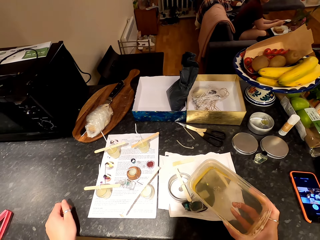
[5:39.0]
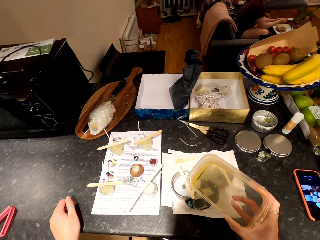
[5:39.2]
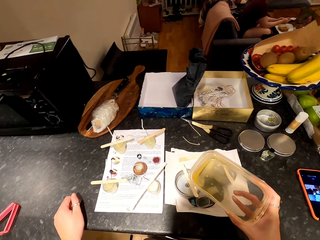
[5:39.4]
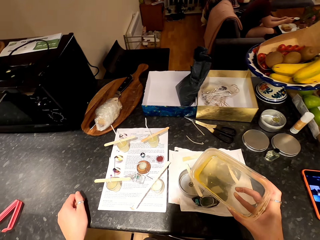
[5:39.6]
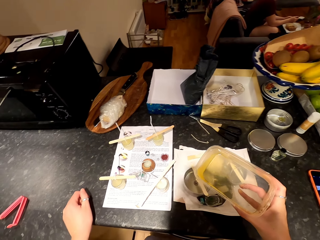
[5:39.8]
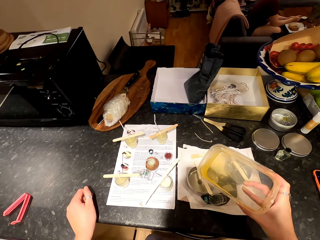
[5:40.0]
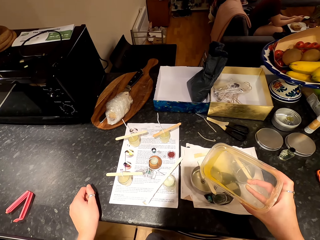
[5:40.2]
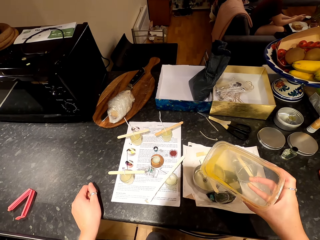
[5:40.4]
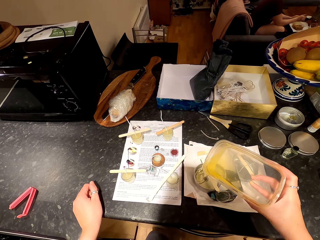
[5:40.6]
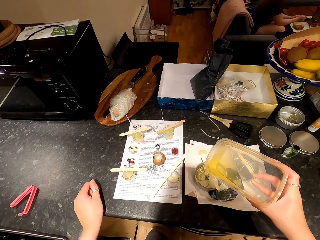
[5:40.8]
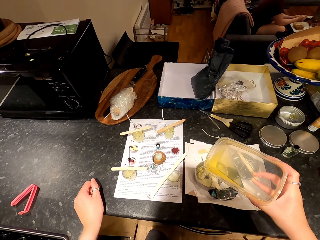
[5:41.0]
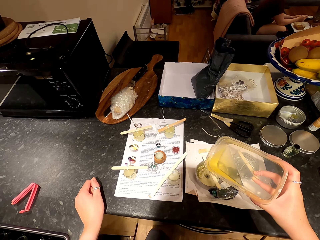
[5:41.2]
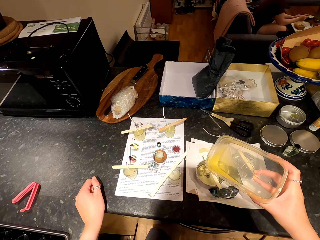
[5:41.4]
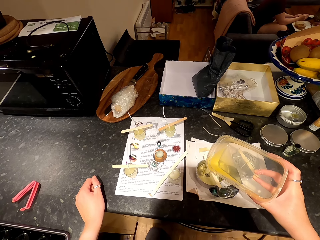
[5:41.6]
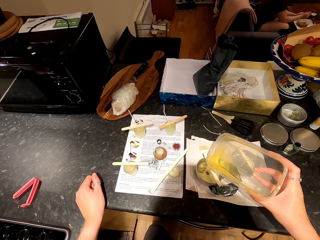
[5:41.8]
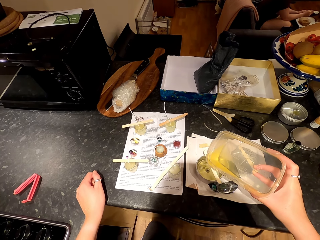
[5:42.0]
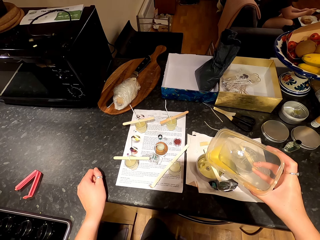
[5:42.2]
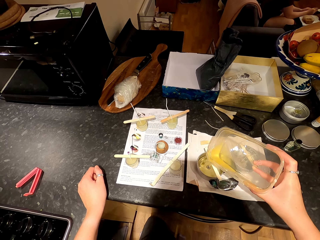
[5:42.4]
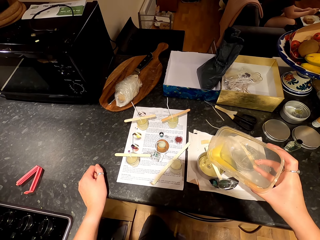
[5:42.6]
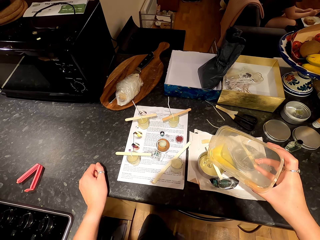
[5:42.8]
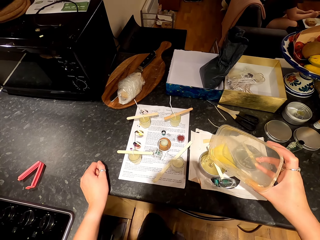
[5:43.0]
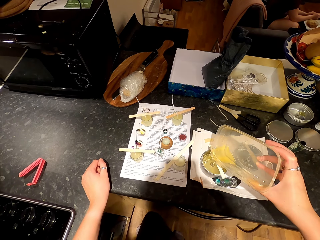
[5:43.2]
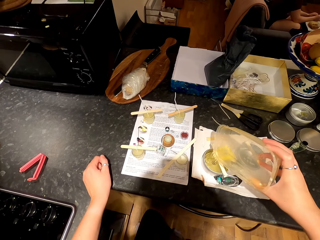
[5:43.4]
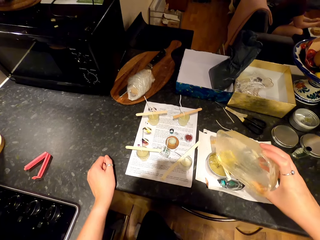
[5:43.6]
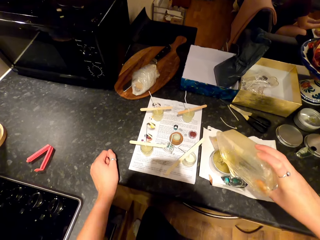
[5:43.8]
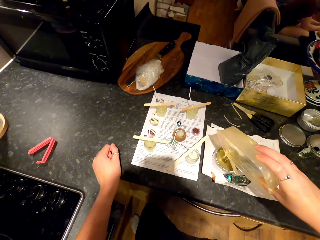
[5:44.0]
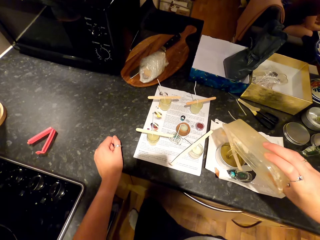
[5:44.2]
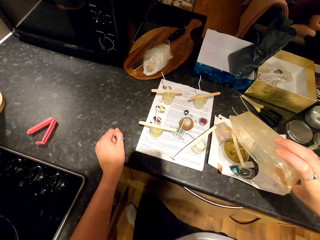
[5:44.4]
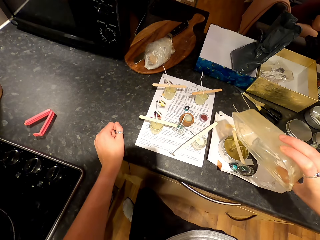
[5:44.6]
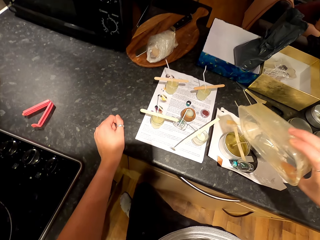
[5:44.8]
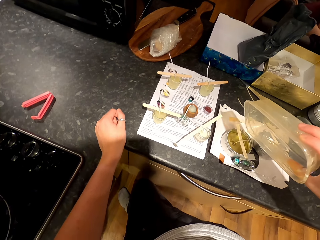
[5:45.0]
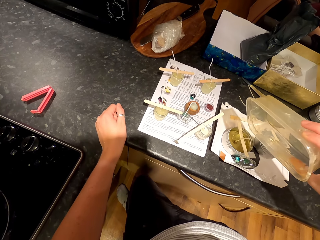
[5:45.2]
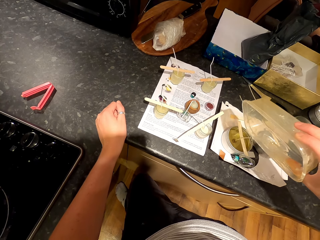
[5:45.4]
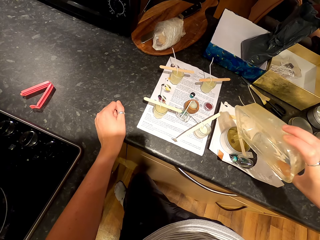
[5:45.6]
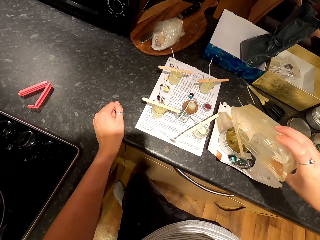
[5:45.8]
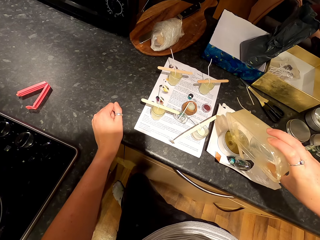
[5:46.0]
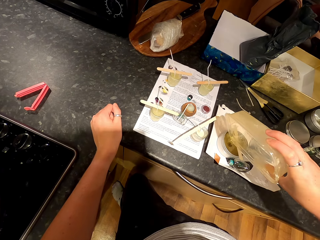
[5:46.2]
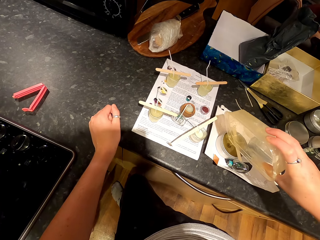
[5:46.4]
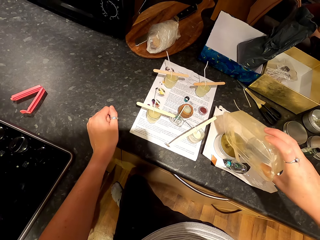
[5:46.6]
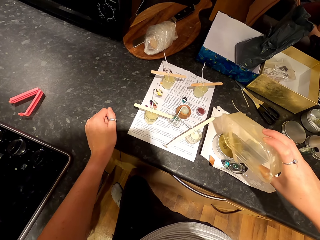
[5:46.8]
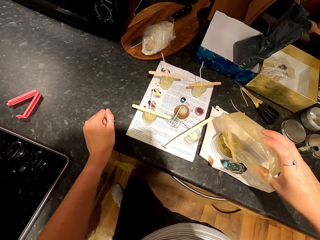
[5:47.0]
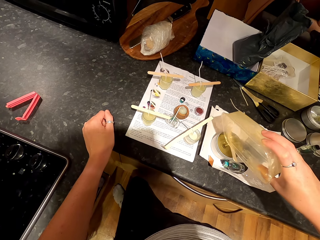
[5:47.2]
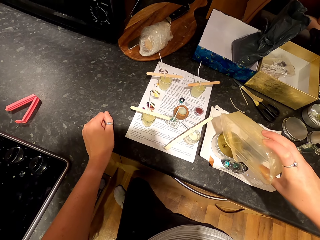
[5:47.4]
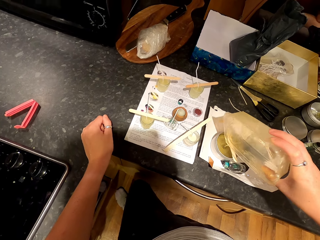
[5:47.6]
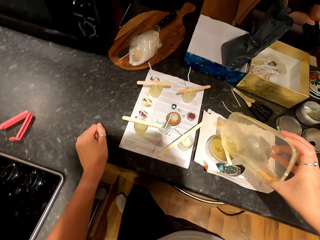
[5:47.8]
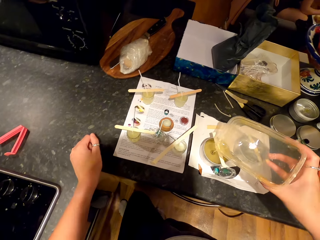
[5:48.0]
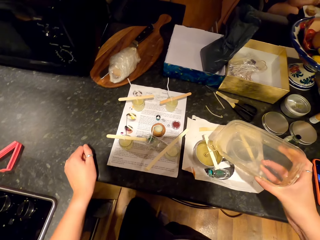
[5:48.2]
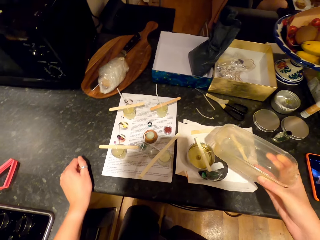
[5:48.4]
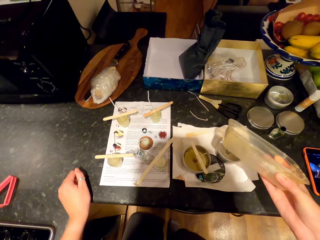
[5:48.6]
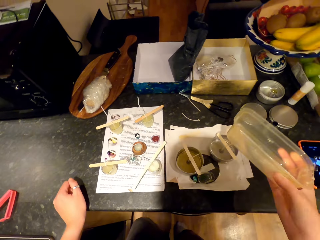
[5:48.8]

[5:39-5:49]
The camera wearer puts wax in the candle container. A lady laughs.

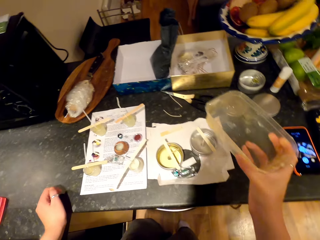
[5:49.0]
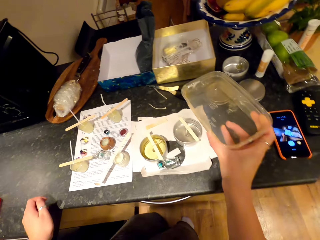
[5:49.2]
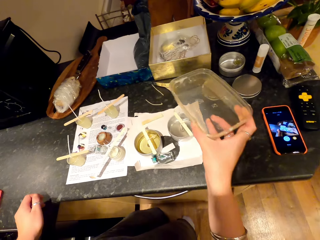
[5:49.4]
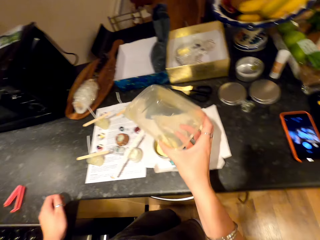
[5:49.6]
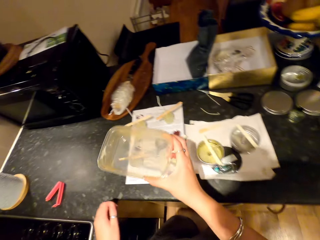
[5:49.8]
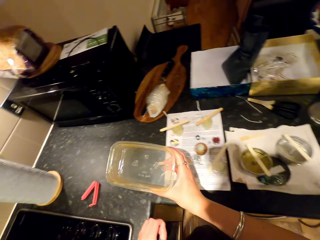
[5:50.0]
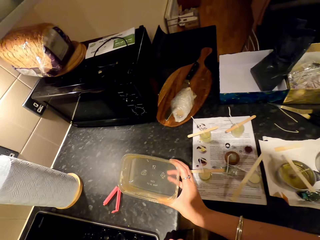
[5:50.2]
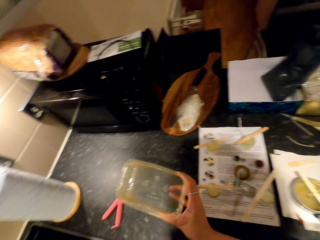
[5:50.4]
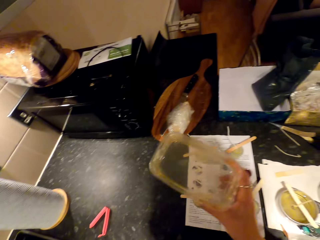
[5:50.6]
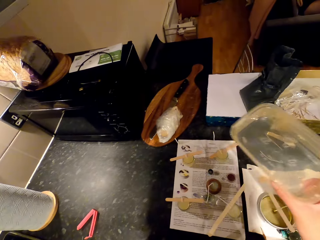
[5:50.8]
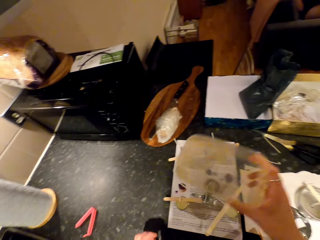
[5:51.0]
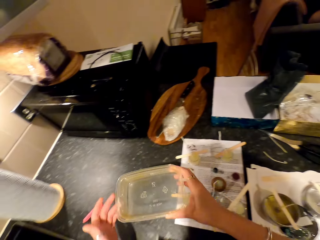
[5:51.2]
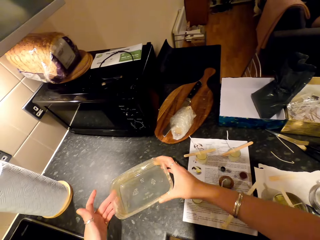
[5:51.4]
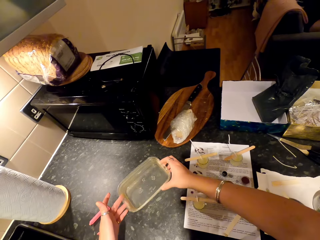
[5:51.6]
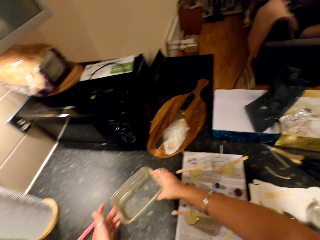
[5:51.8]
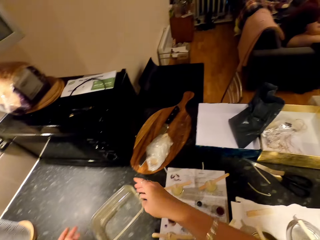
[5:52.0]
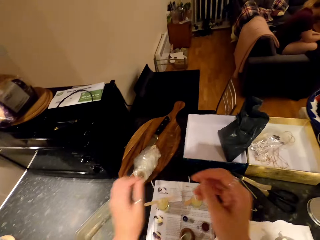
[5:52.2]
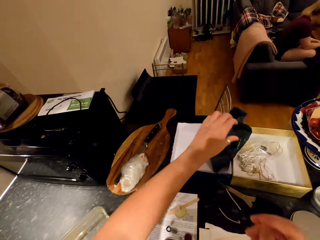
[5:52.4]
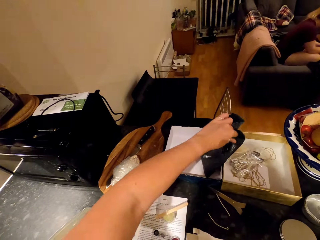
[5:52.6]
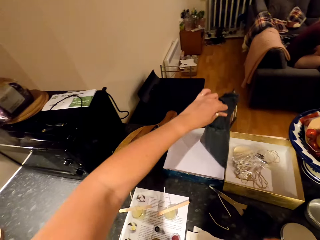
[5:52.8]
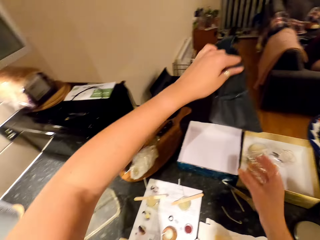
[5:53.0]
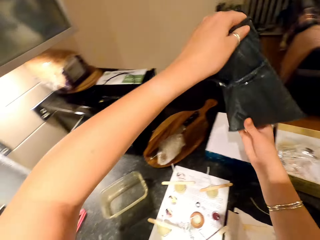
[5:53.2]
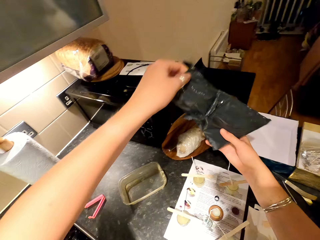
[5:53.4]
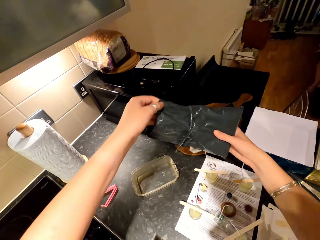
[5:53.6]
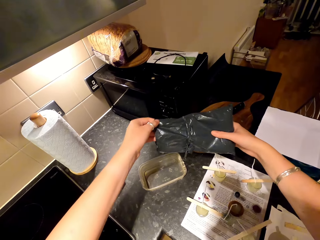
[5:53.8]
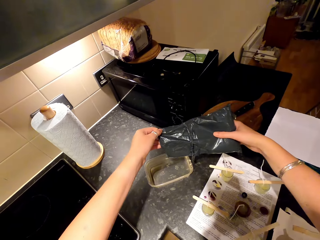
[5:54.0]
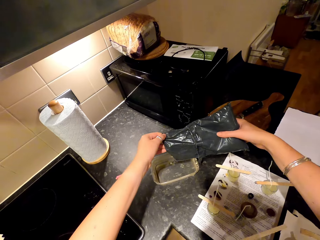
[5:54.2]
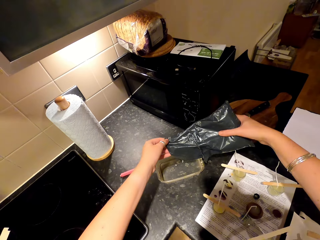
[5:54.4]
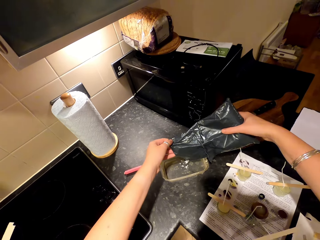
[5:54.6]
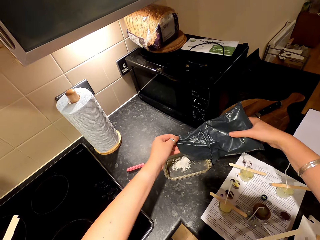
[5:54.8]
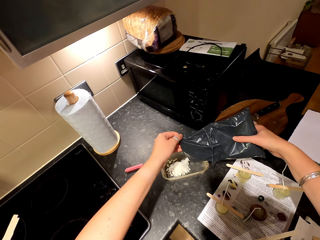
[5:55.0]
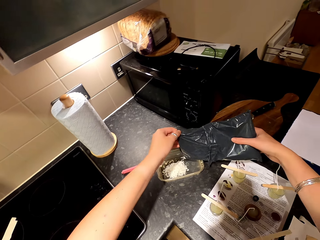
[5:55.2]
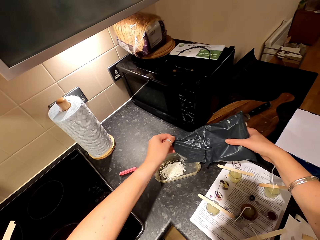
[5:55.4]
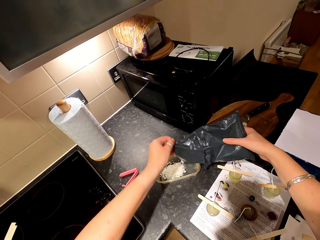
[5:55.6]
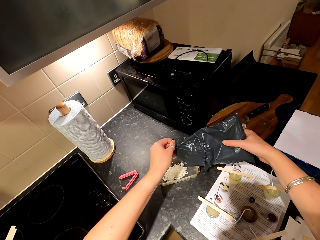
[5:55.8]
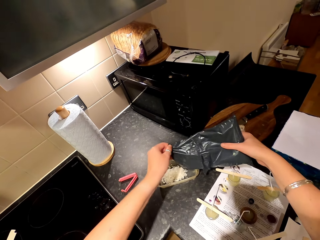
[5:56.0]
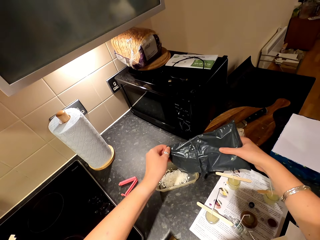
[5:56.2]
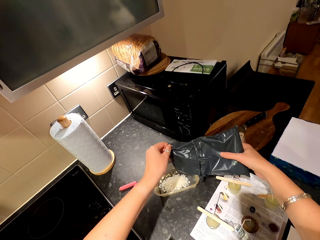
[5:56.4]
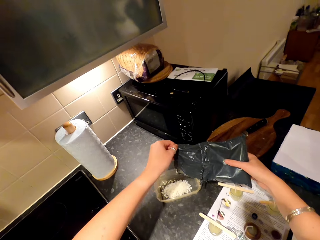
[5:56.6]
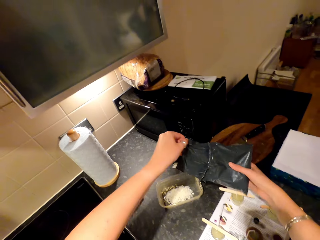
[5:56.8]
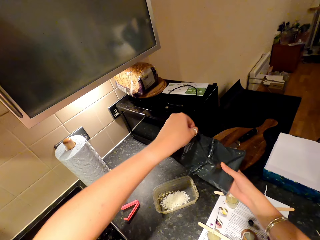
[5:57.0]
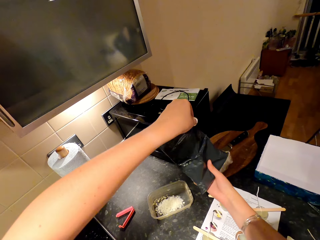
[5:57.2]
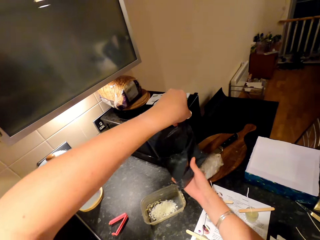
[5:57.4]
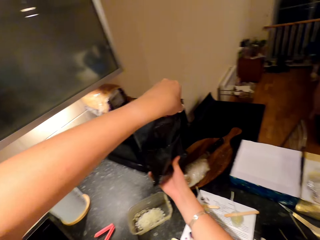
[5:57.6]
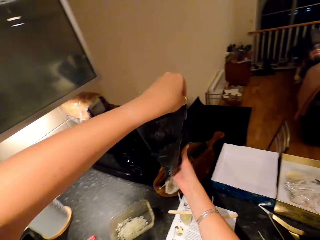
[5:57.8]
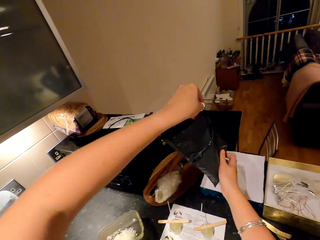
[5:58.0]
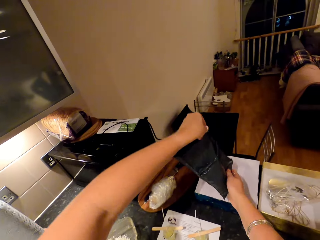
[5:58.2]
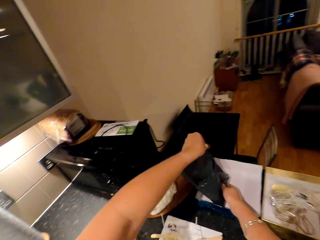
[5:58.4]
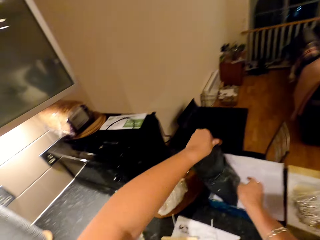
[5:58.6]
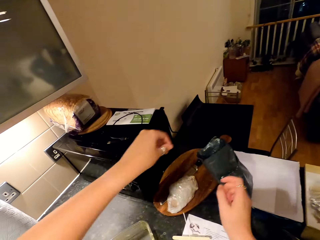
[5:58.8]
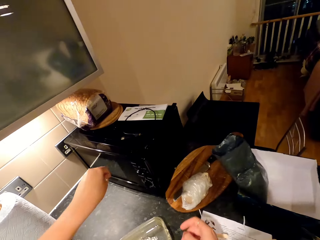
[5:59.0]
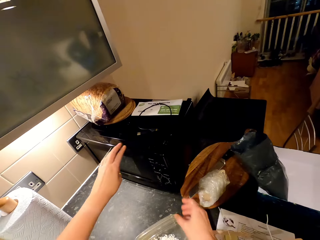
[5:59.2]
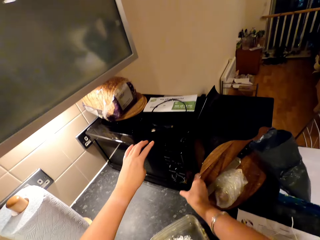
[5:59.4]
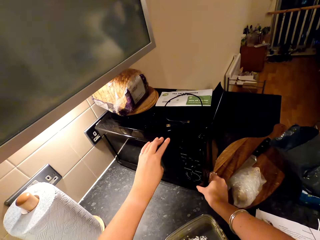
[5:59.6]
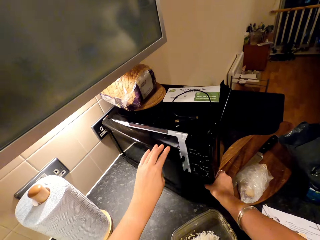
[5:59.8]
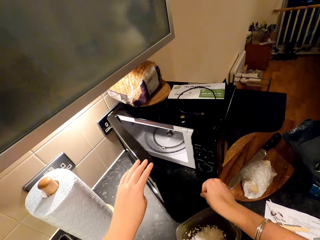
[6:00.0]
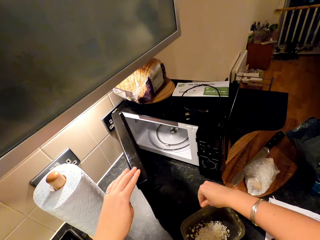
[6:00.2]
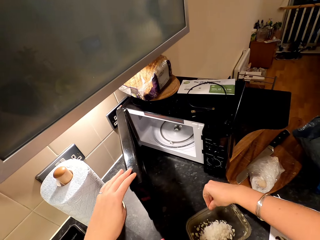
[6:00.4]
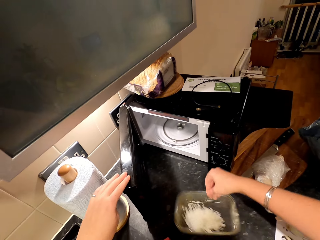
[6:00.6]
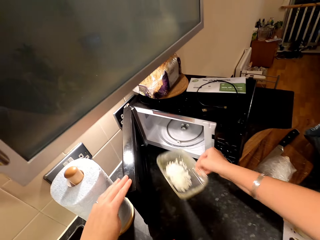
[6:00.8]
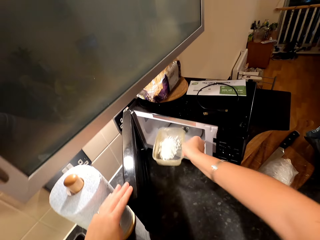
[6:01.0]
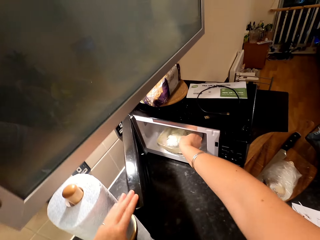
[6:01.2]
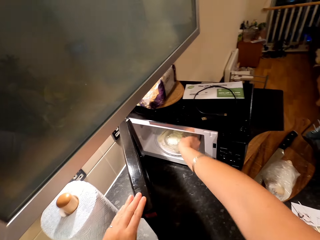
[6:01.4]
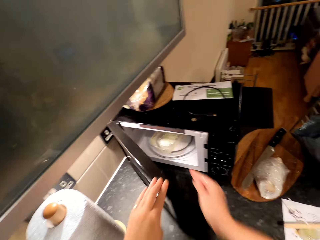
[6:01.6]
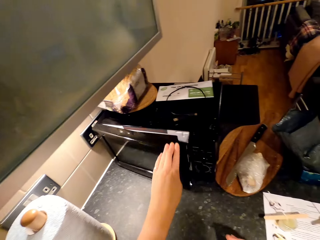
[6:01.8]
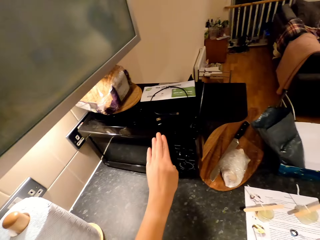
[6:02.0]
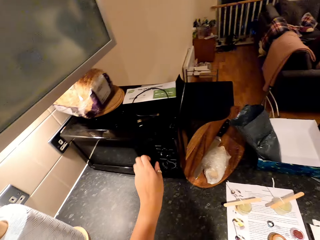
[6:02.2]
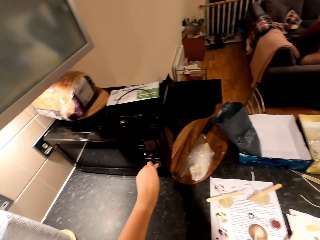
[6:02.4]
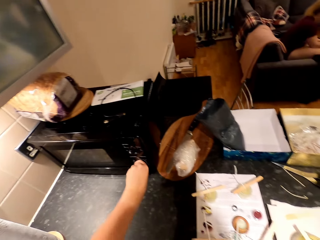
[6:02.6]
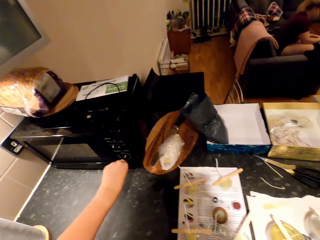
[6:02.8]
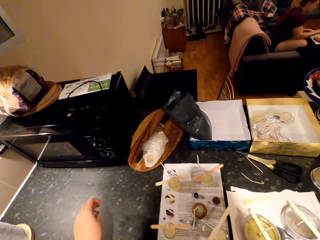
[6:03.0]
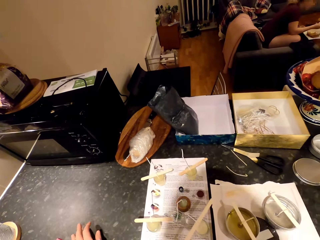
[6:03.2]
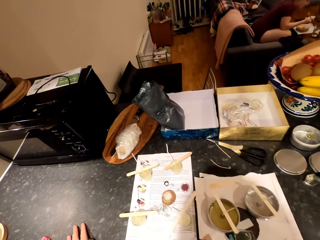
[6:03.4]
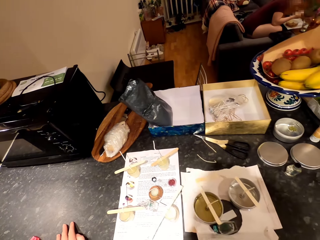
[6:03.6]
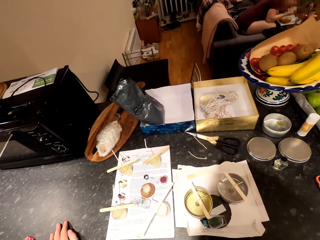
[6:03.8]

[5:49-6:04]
The camera wearer moves the plastic dish and moves a hand around. A woman sits on the couch. The camera wearer puts the dish on the countertop. They pick up a black paper on the counter. They pour the contents of the paper, wax particles, into the dish. They put the paper in a box. They open the microwave. They pick up the dish on the countertop. They put the plastic dish in the microwave. They close the microwave. The woman sits on the couch. The camera wearer turns a button on the microwave. They look around.
